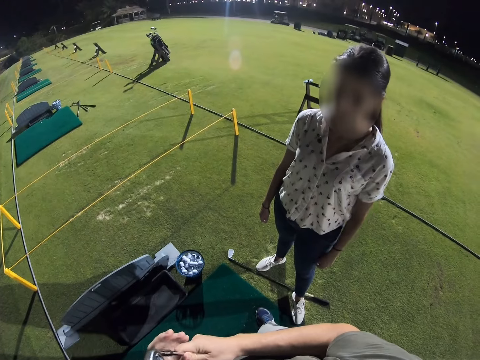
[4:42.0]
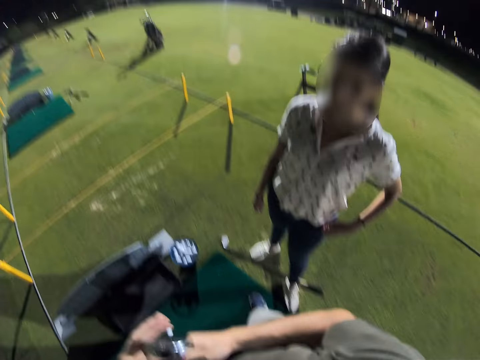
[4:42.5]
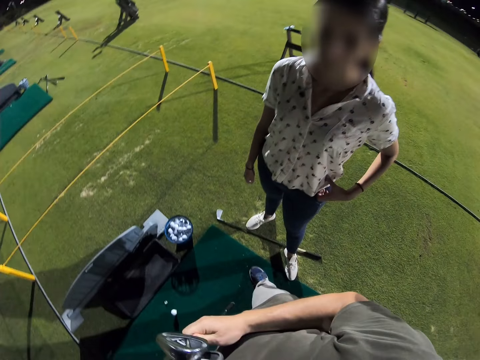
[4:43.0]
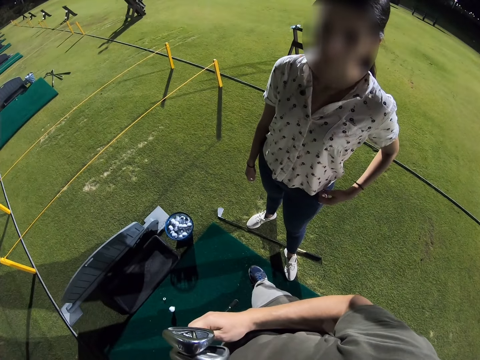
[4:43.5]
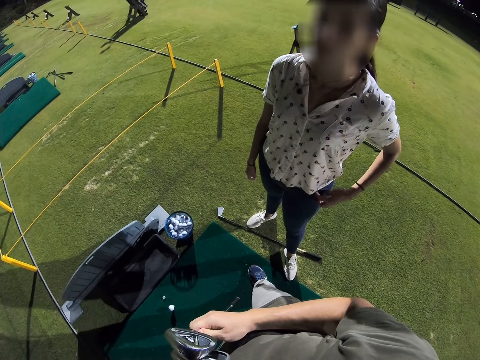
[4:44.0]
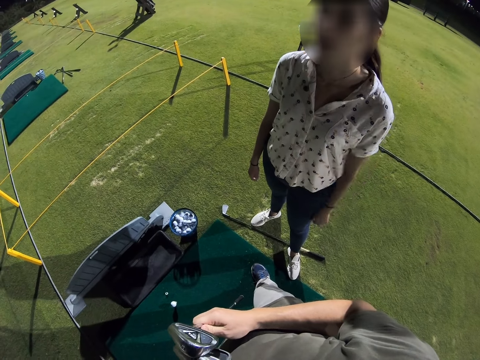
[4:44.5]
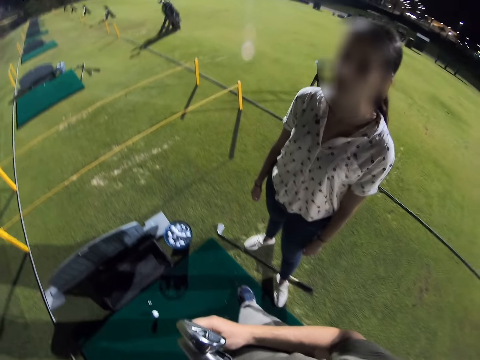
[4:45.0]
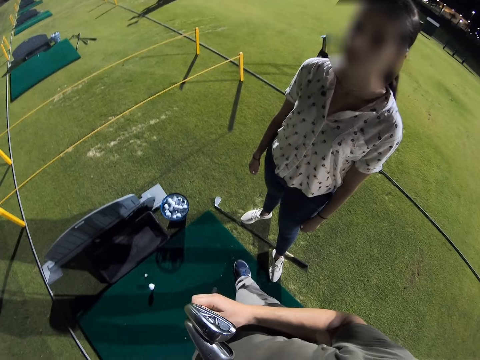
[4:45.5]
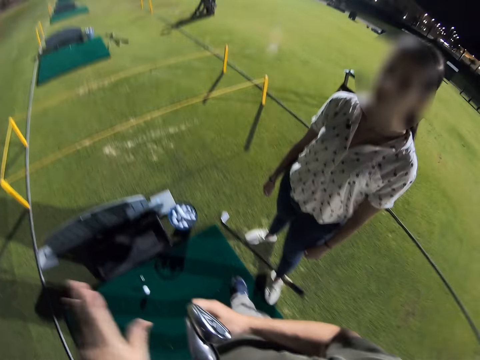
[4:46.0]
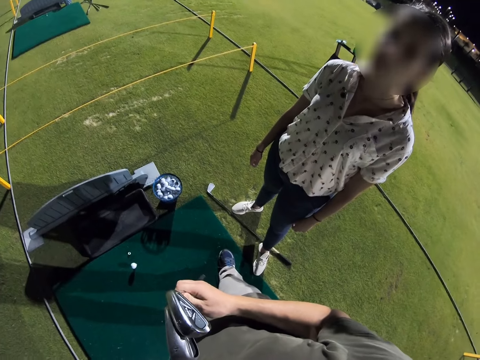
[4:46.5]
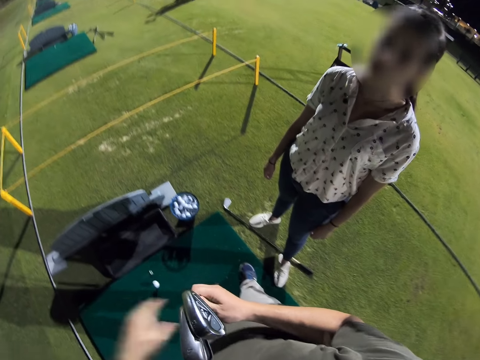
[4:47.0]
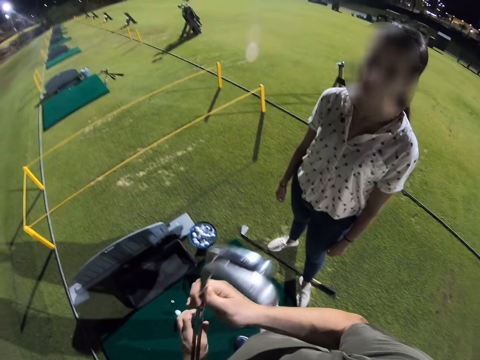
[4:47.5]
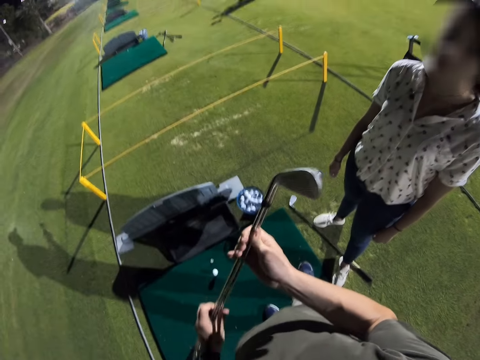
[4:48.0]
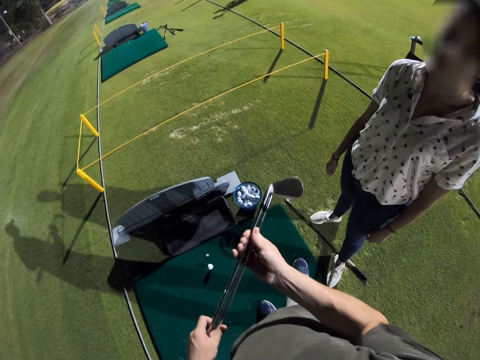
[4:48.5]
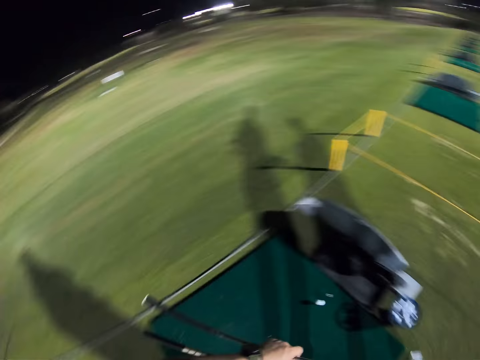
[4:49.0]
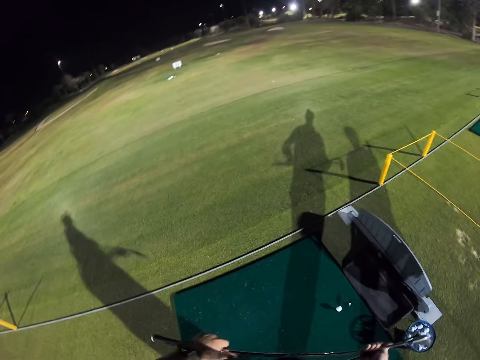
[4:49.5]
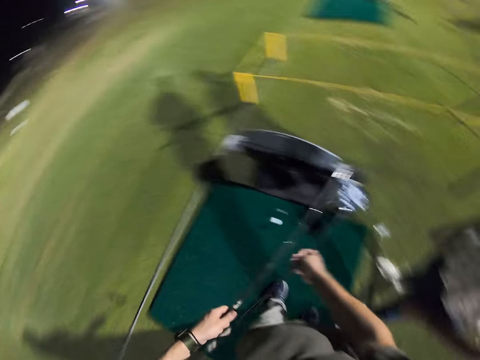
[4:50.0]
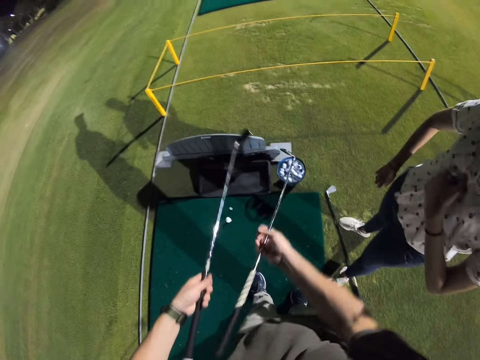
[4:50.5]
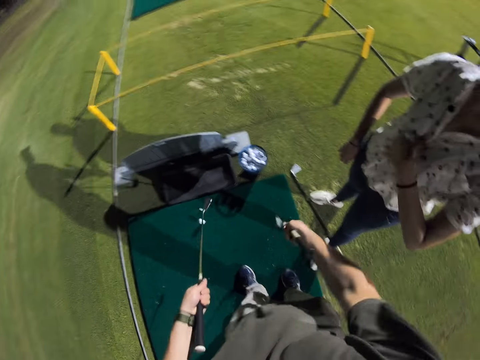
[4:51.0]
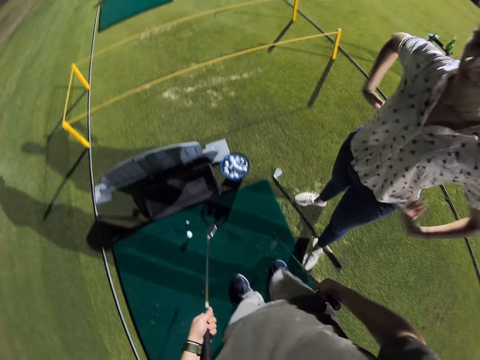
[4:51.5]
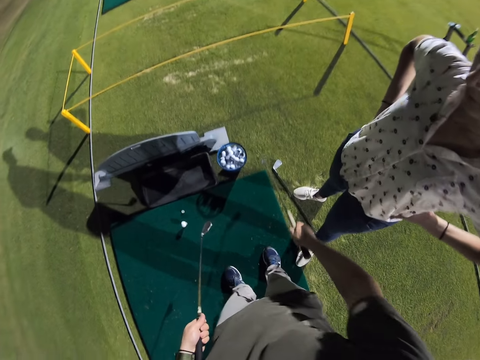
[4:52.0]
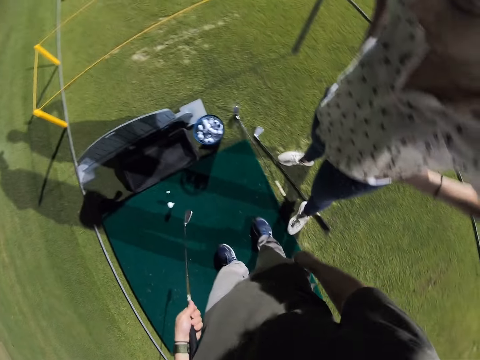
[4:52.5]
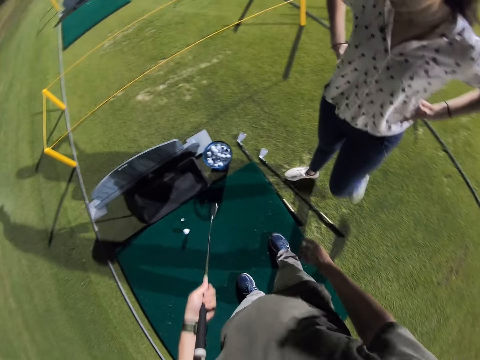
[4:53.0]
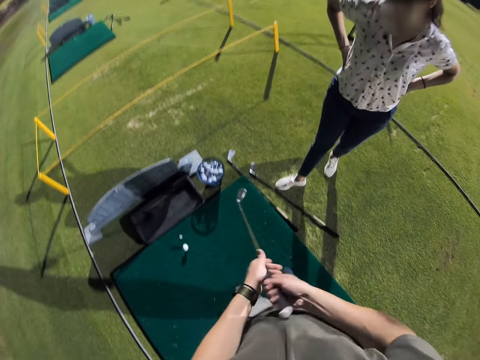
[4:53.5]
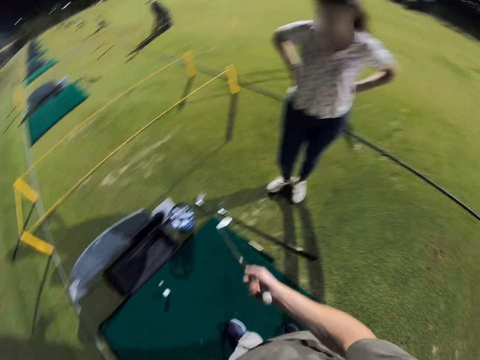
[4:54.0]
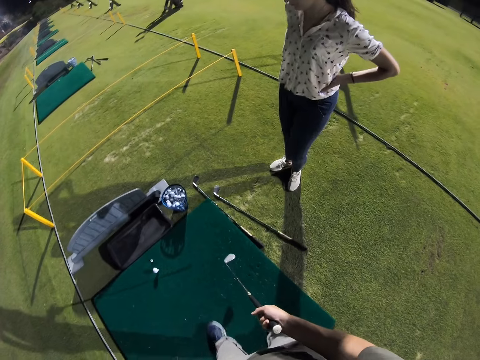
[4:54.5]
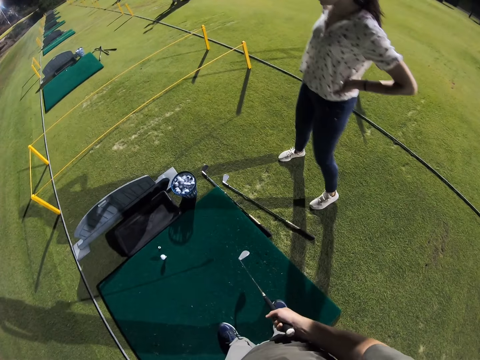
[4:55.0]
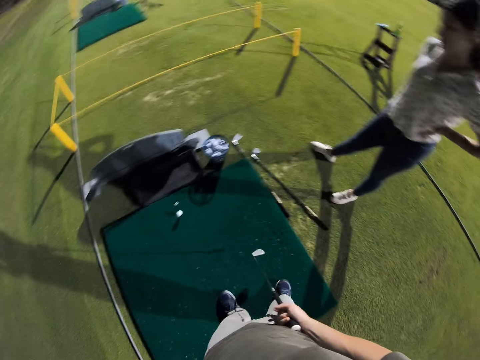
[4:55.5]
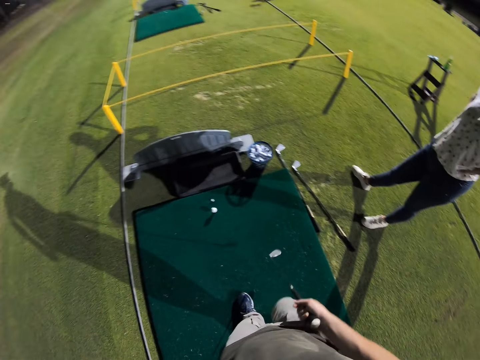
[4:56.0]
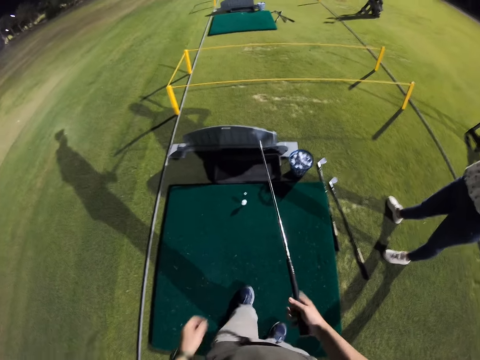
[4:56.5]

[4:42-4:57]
A man scratches the body. The camera wearer rotates the camera. They drop one of the golf sticks or putters.

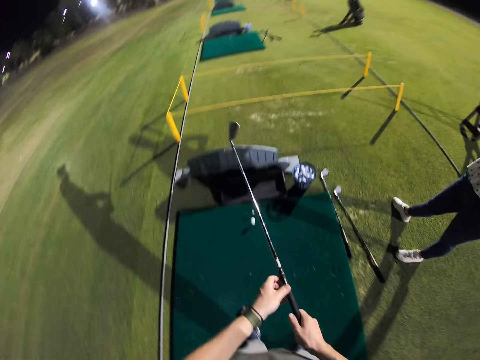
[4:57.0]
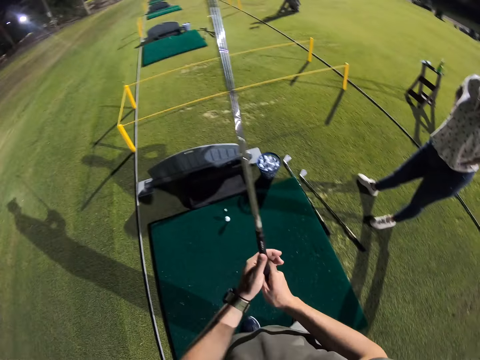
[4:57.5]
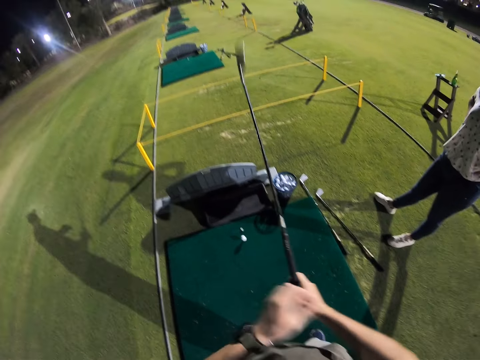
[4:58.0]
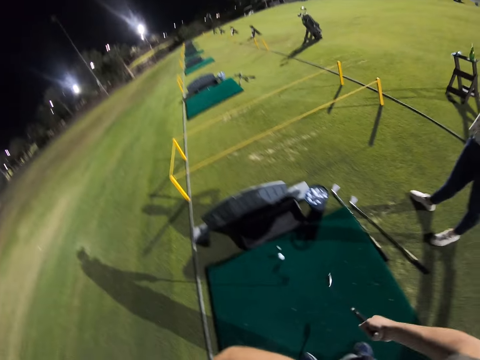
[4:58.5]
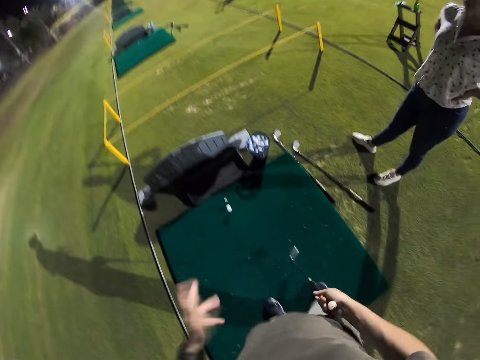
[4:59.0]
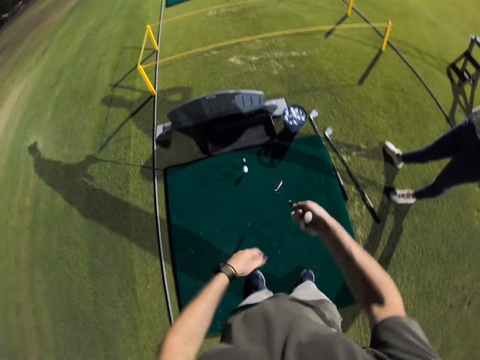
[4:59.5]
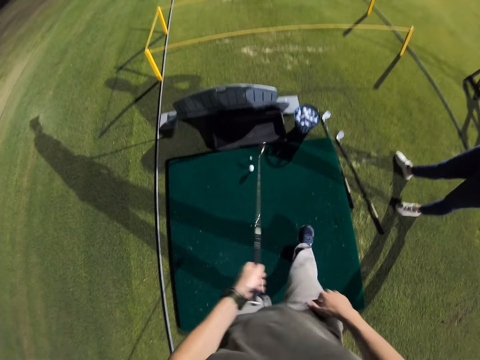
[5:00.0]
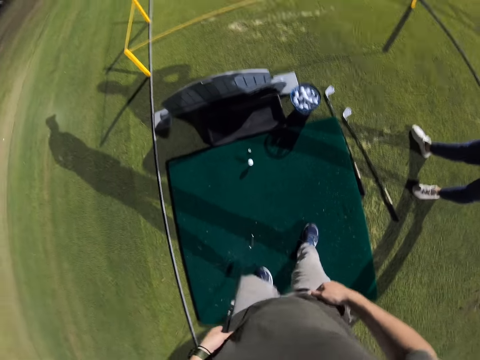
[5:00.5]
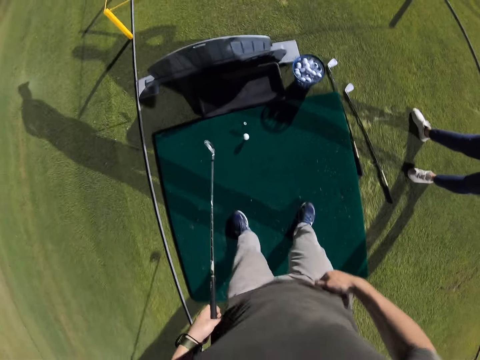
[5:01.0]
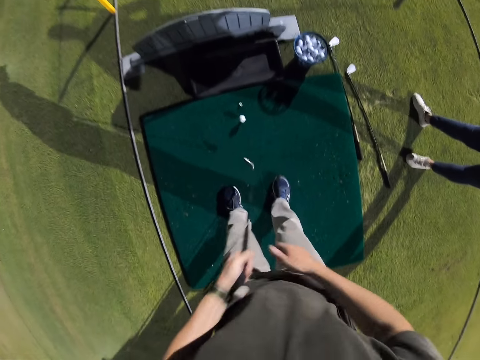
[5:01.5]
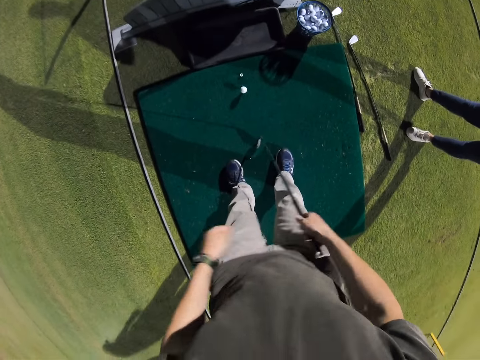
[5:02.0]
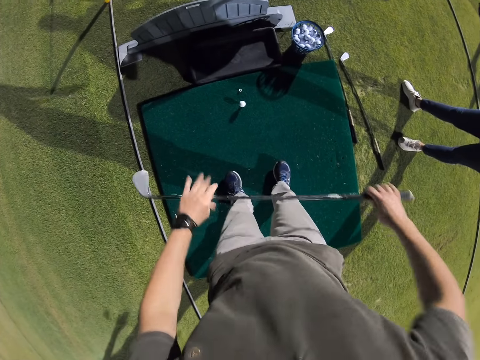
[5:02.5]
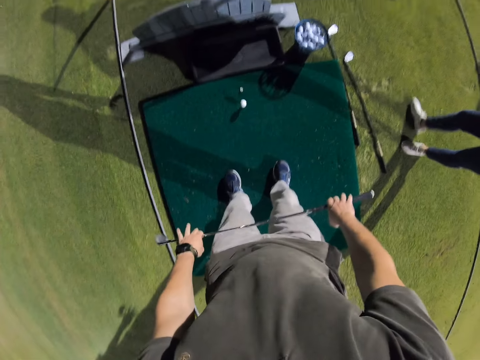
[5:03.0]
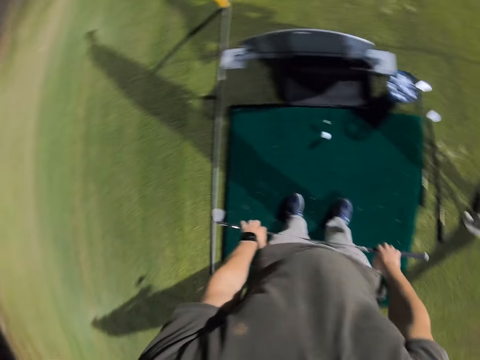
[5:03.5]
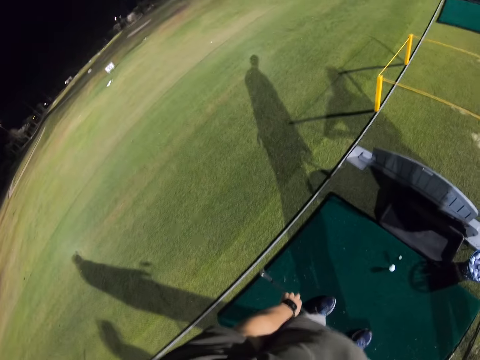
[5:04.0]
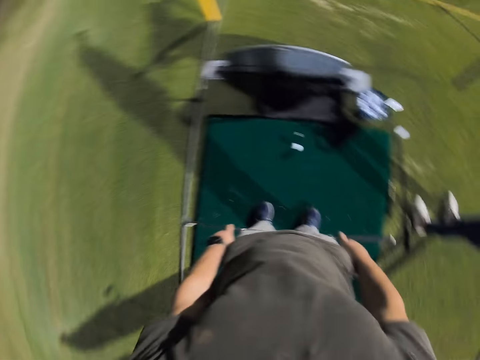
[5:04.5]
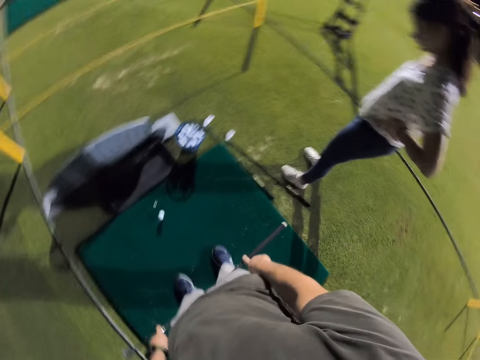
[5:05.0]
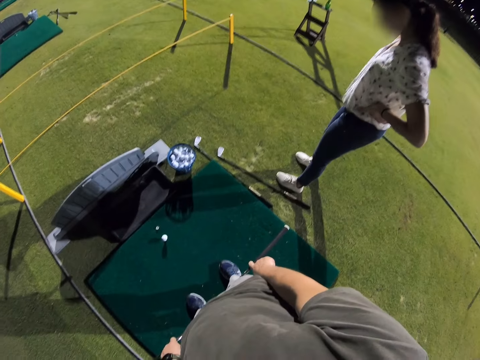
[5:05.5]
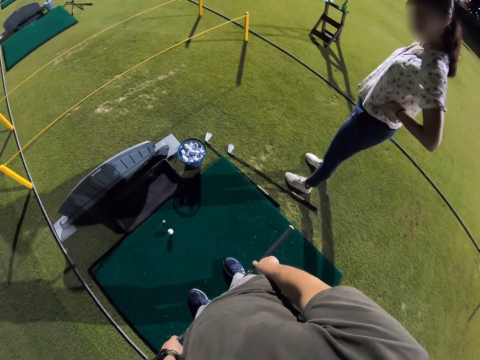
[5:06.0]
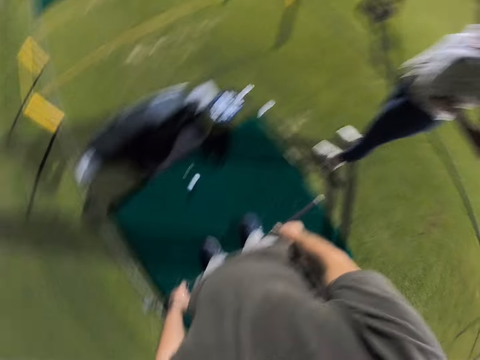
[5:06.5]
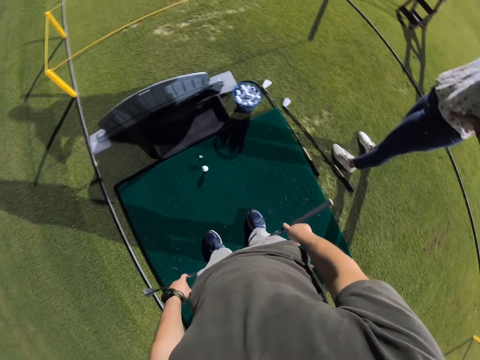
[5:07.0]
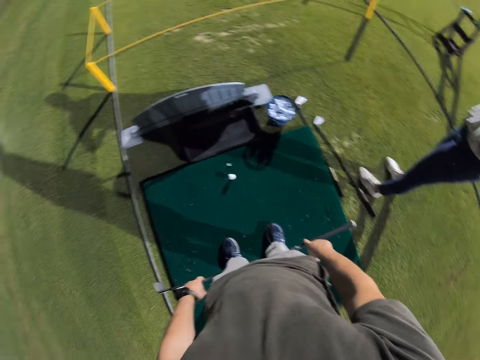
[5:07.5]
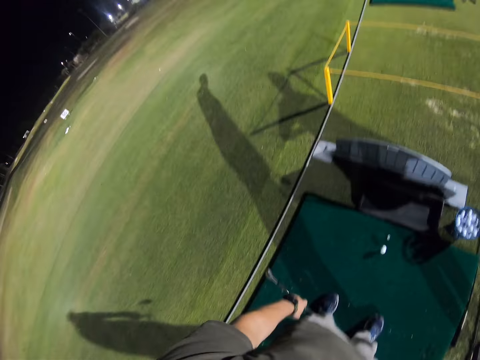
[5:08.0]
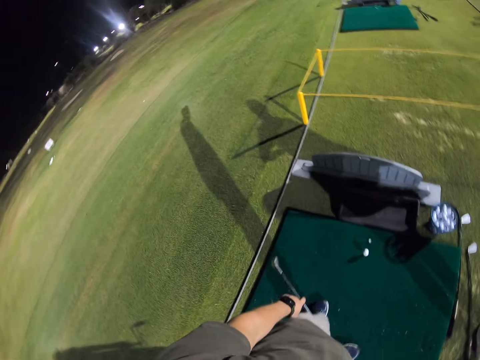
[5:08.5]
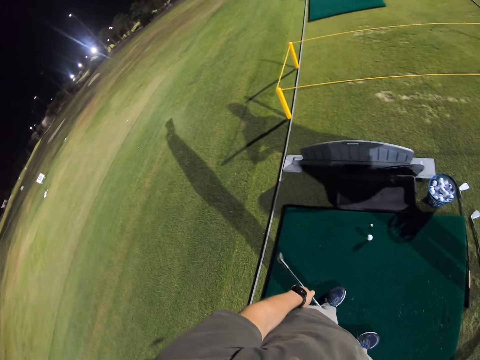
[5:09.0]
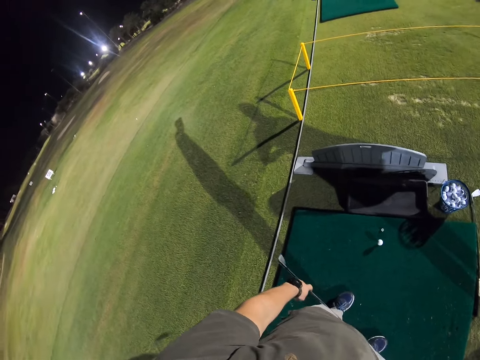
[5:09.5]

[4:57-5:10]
The camera wearer holds the putter to position. They hold the putter with both hands. They rotate the camera.
